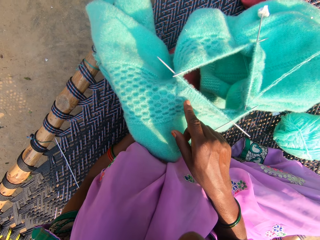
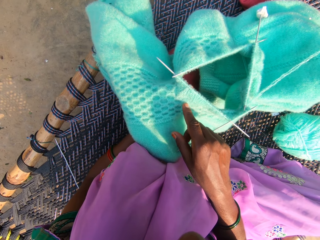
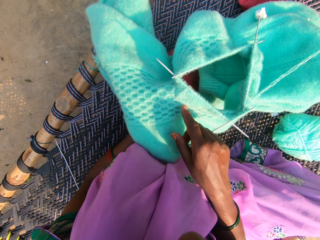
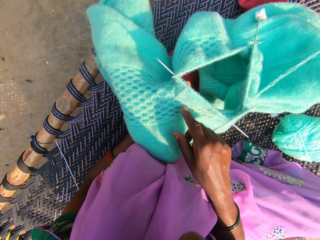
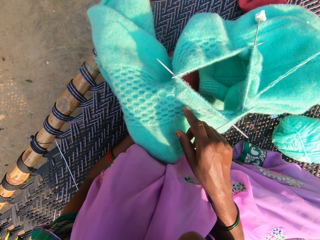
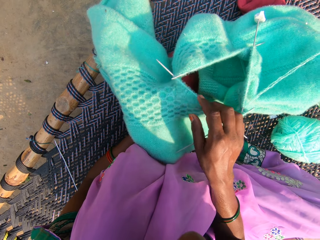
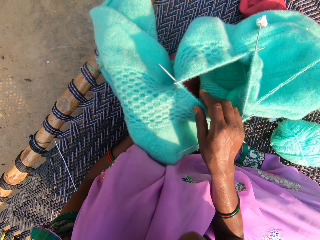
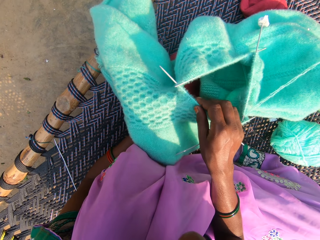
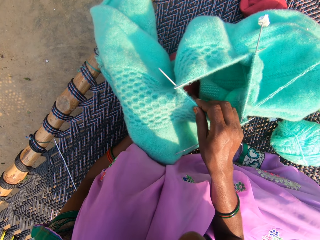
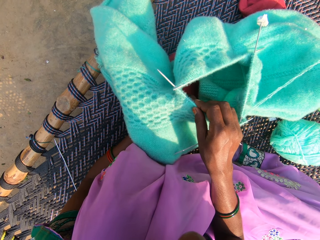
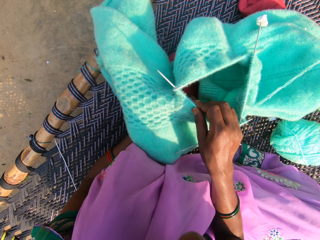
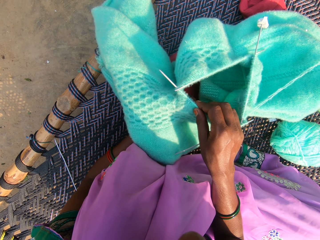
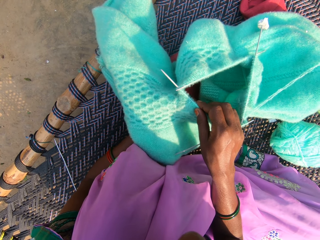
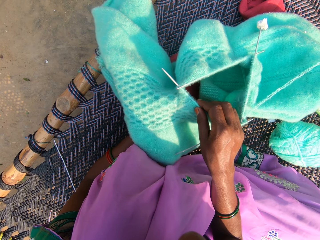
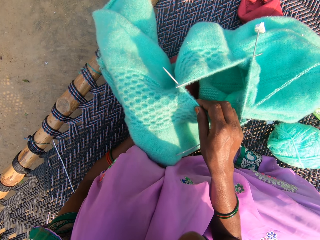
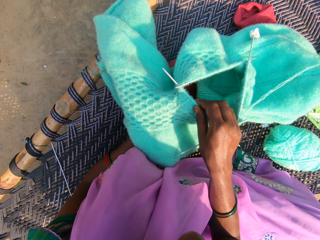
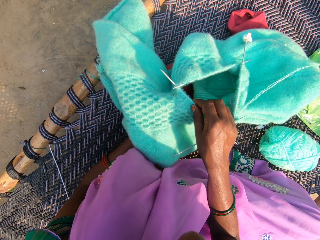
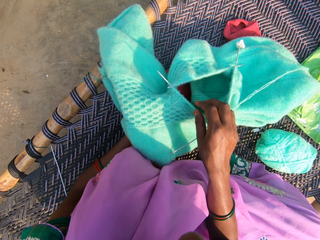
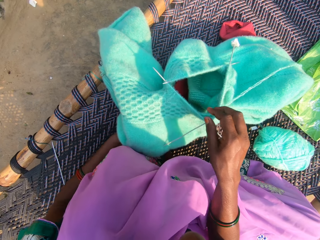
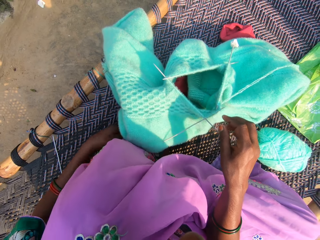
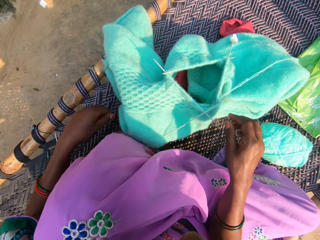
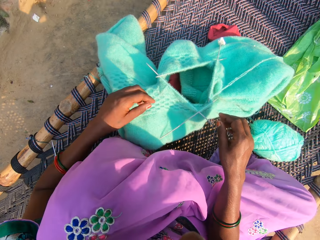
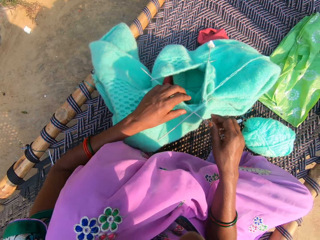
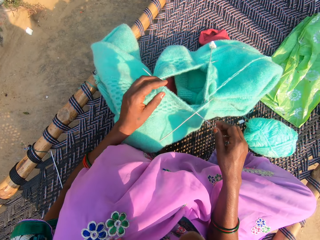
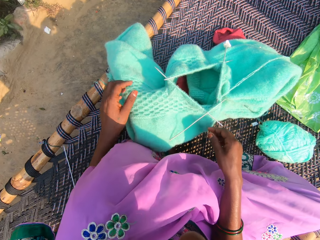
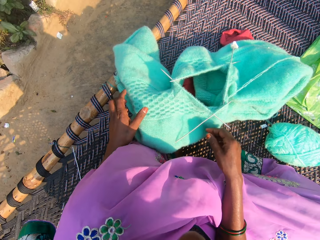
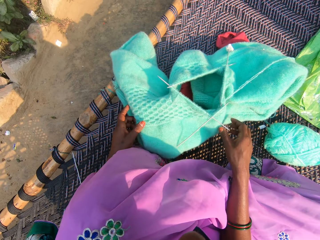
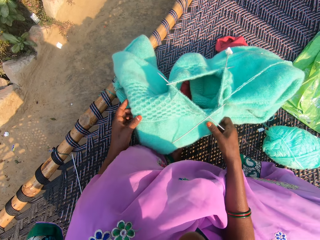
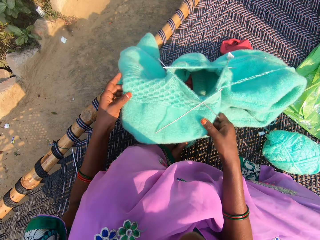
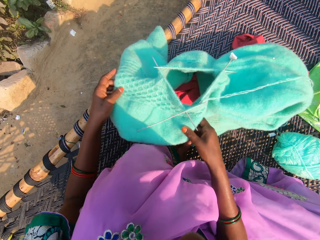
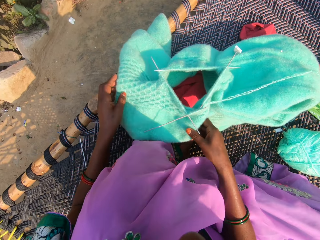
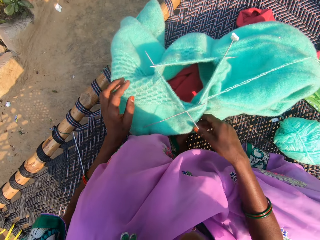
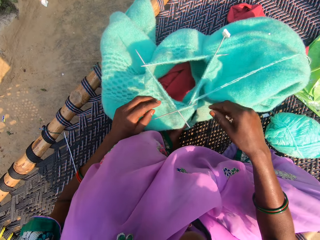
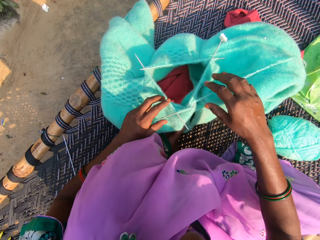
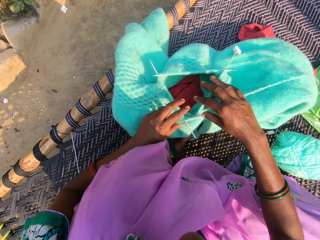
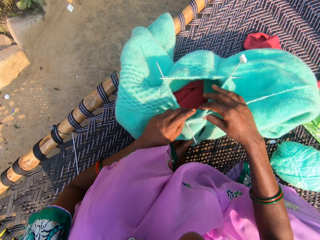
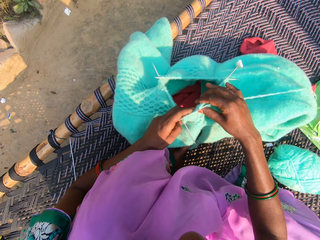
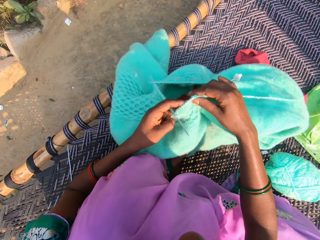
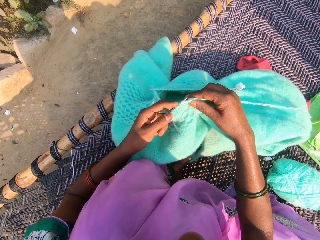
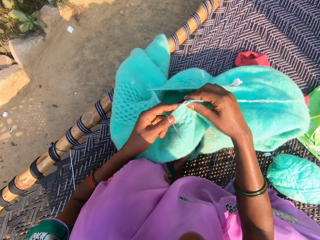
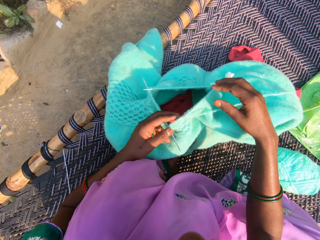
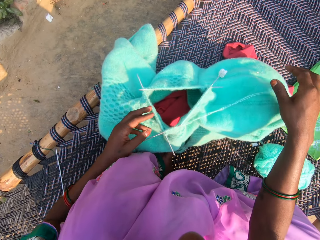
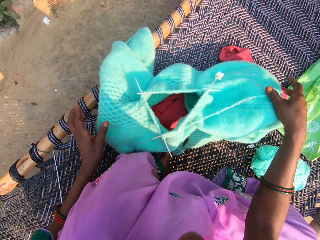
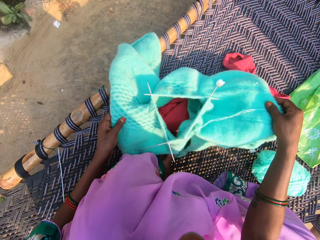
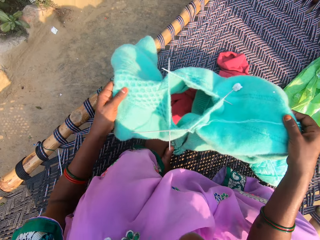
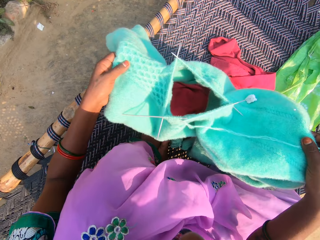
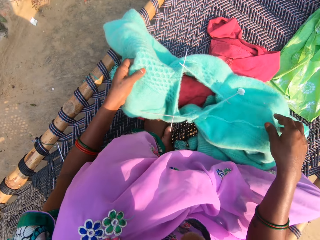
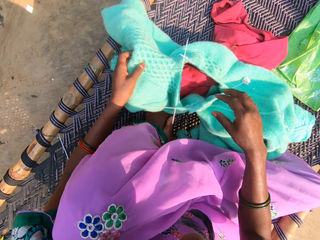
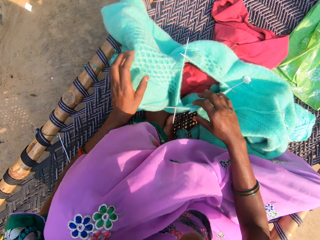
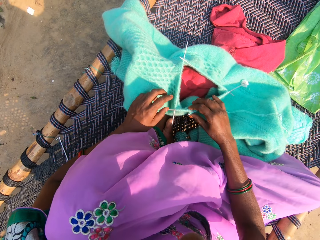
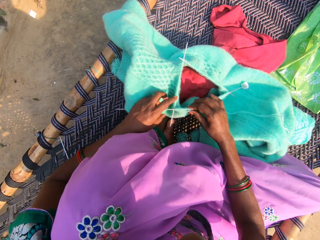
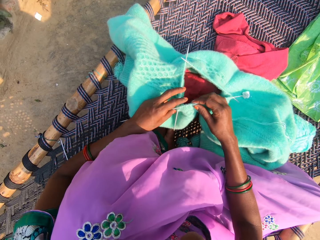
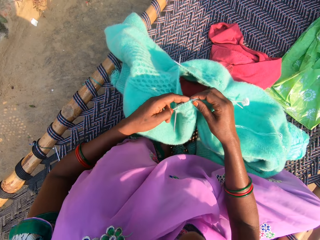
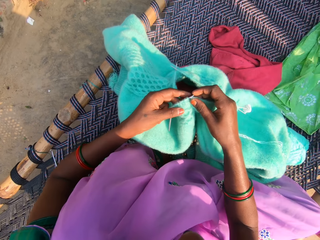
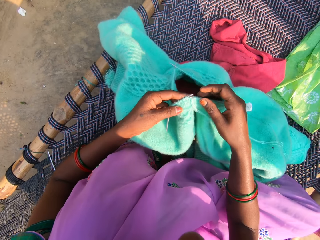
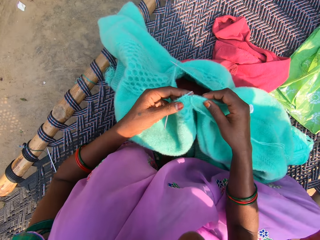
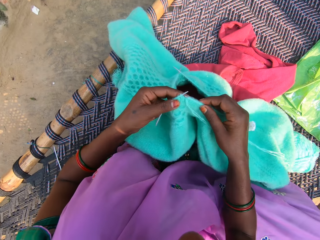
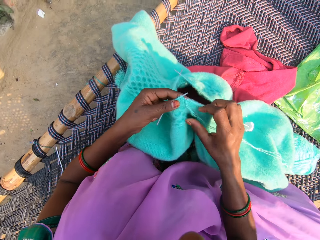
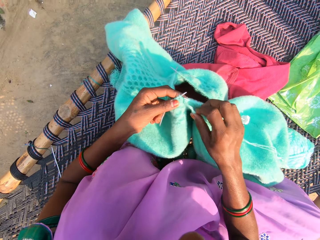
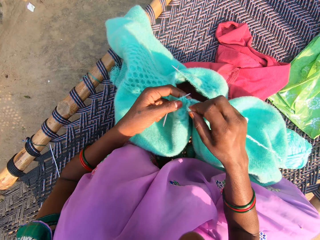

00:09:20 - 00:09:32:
The camera wearer adjusts the fabric. They arrange the cardigan on the chair.

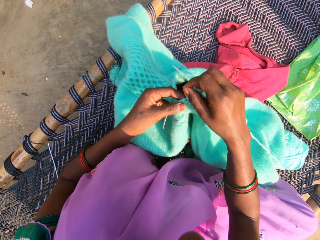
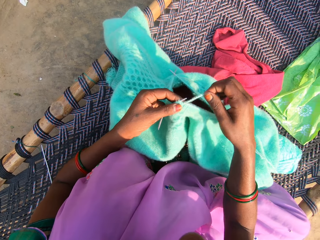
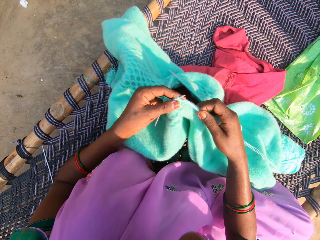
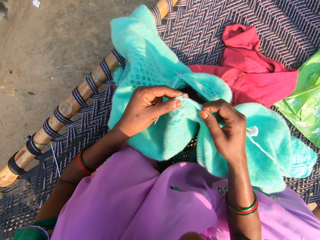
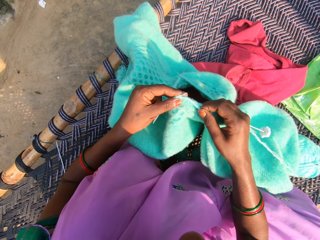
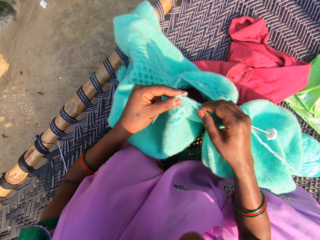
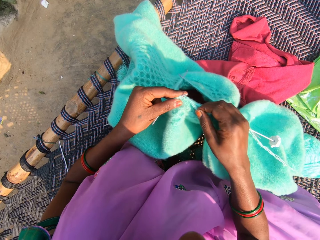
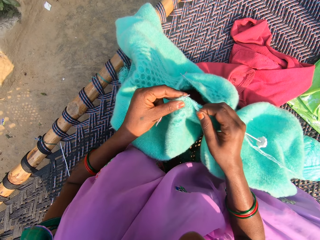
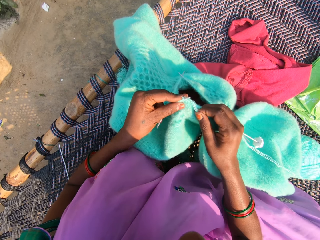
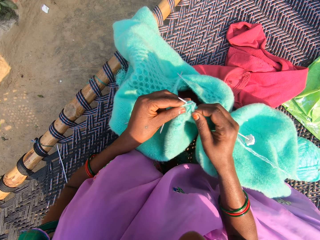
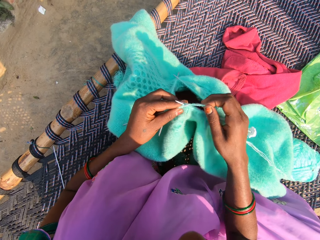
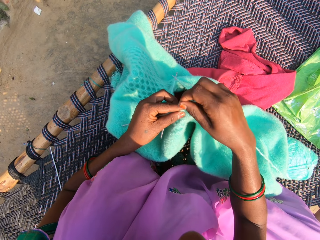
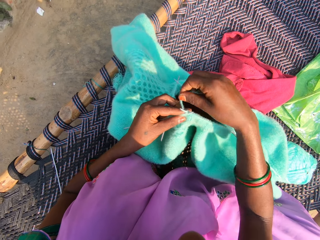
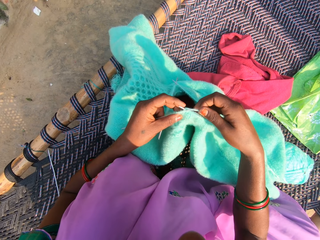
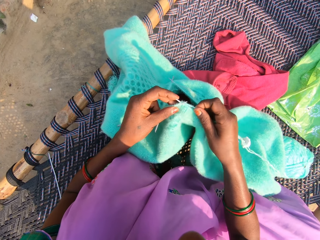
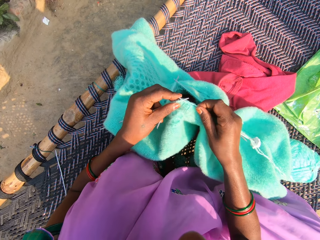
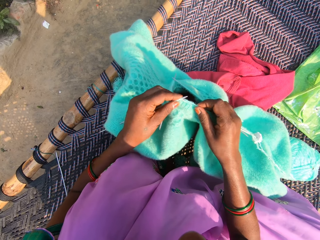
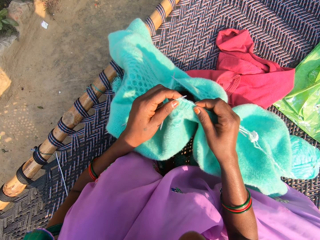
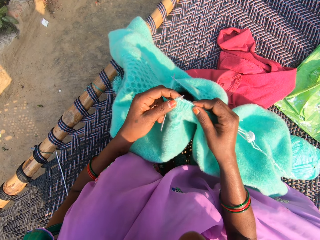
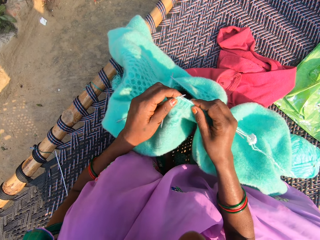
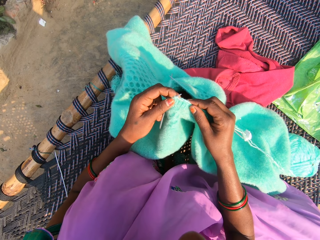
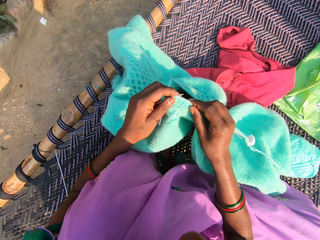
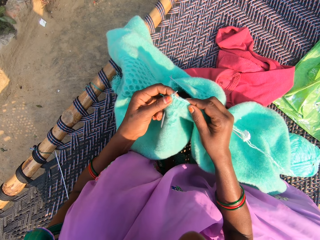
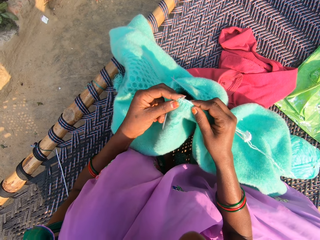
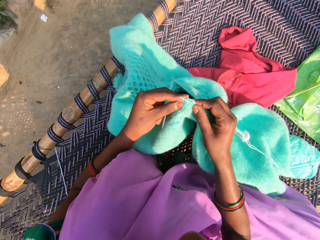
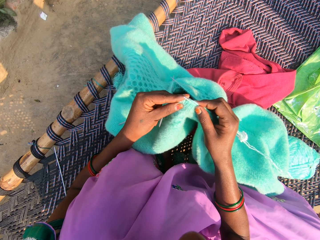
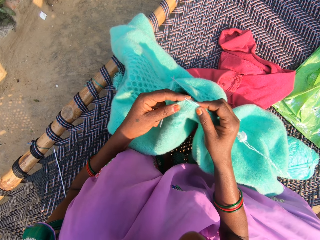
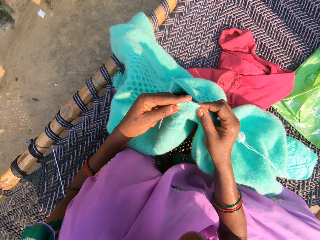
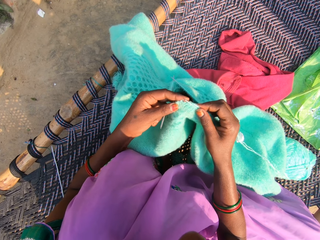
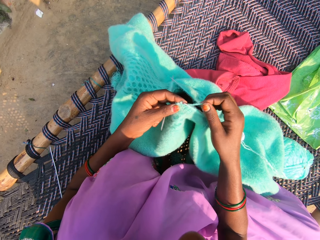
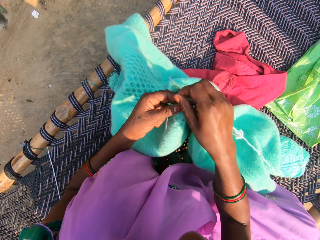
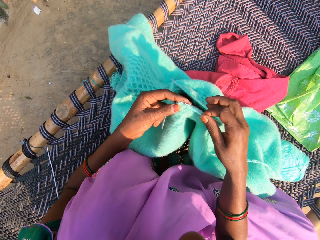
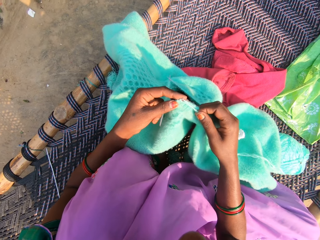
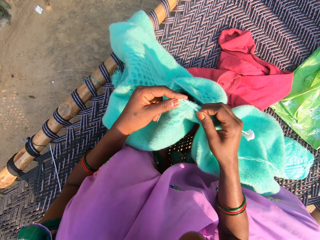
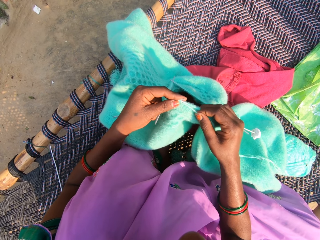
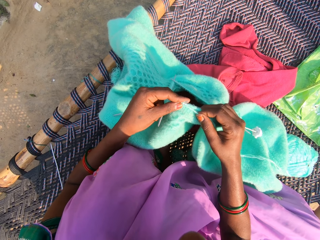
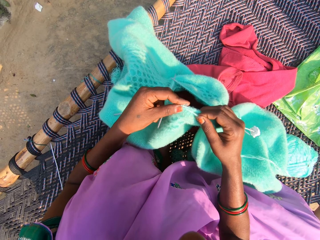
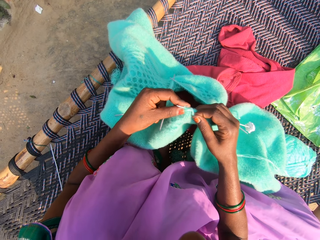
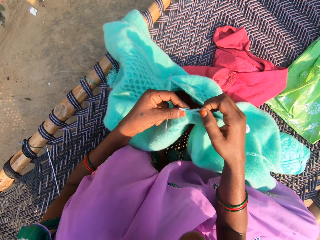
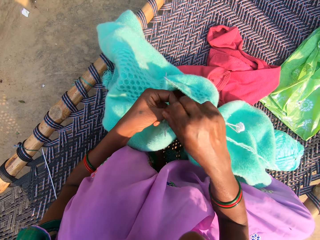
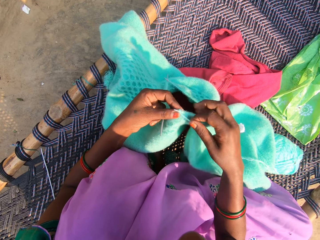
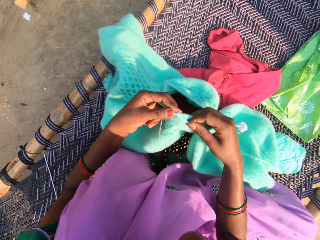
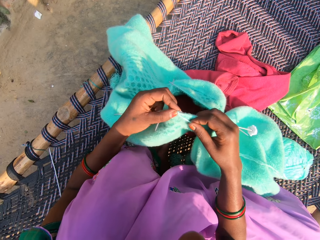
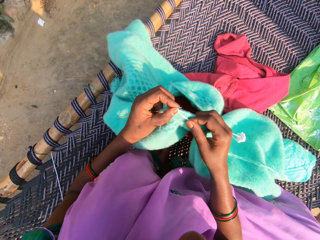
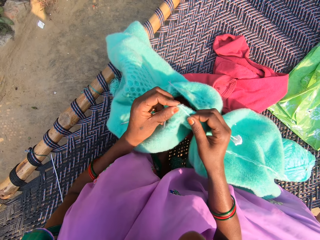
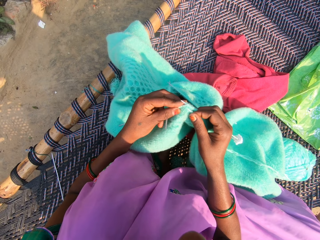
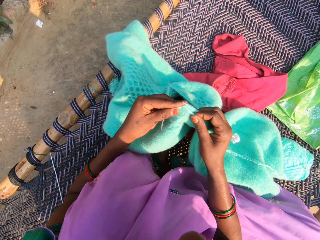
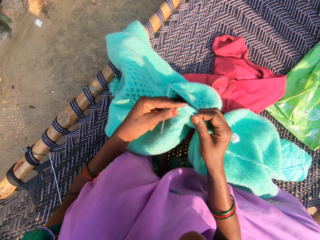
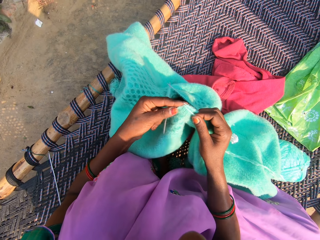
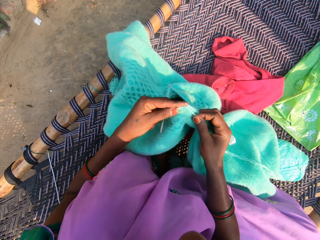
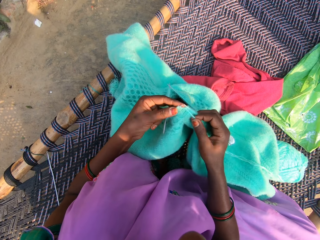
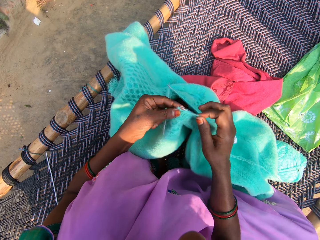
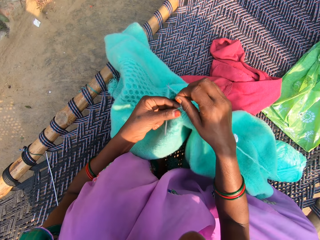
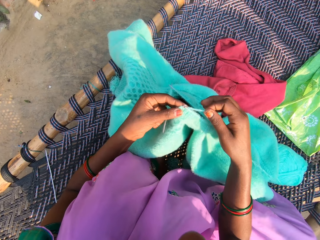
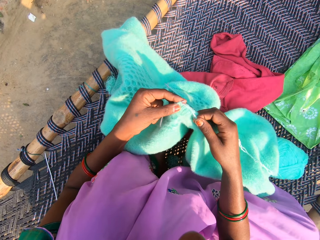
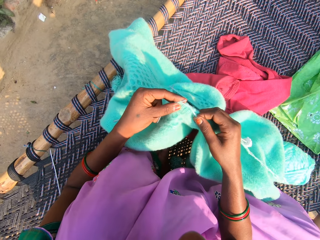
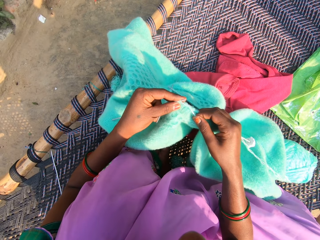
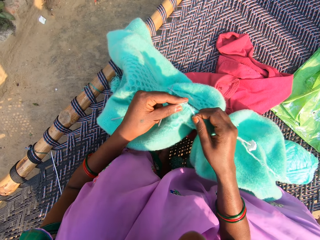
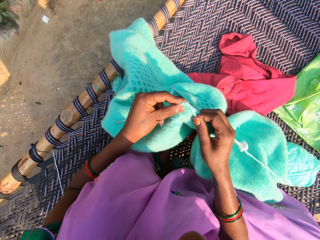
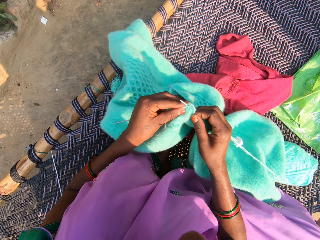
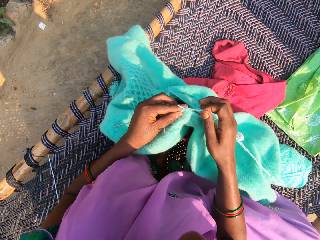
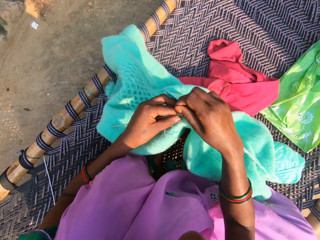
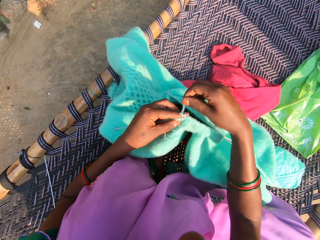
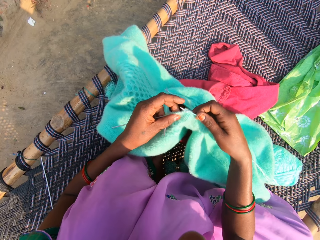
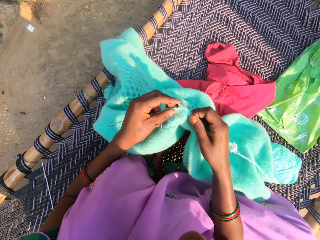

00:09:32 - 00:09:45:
The camera wearer loops the yarn around a knitting needle. She knits the yarn with the needles in her hands. She rolls the yarn on the needle and adjusts the yarn on the knitting needle. She knits the yarn with the needles in her hands. She adjusts the yarn on the knitting needle and rolls the yarn on the needle. She knits the yarn with the needles in her hands. She adjusts the yarn on the knitting needle and rolls the yarn on the needle. She knits the yarn with the needles in her hands. She adjusts the yarn on the knitting needle and knits the fabric using the knitting needles. She rolls the yarn on the needle and adjusts the yarn on the knitting needle.
